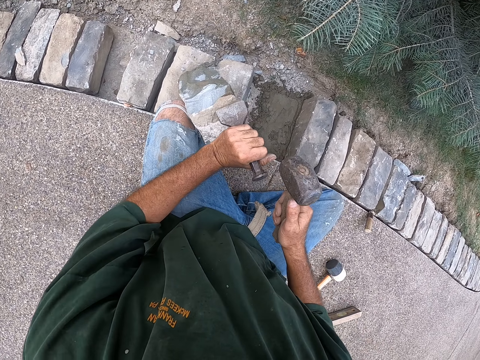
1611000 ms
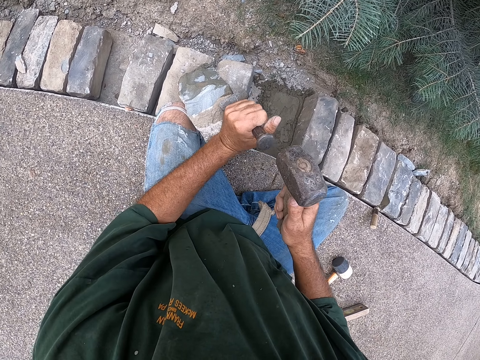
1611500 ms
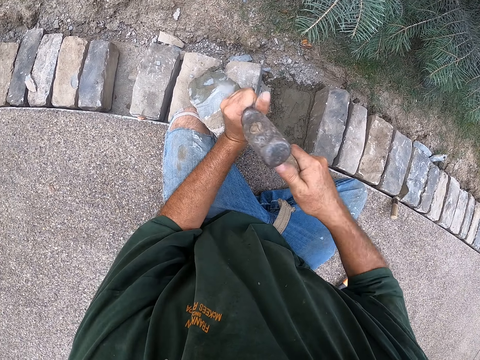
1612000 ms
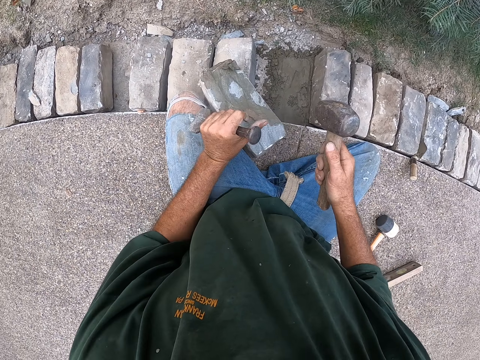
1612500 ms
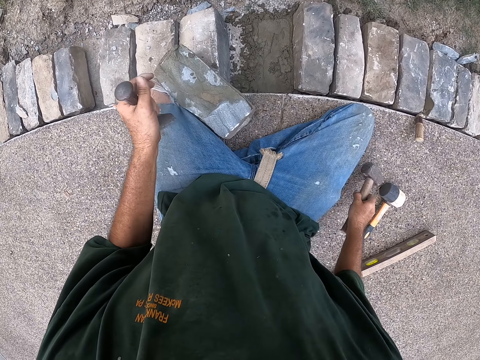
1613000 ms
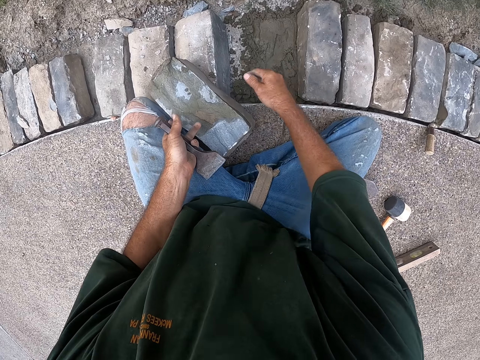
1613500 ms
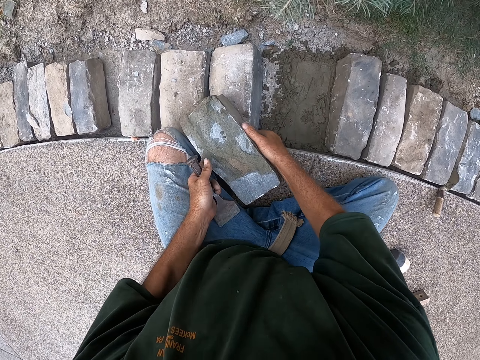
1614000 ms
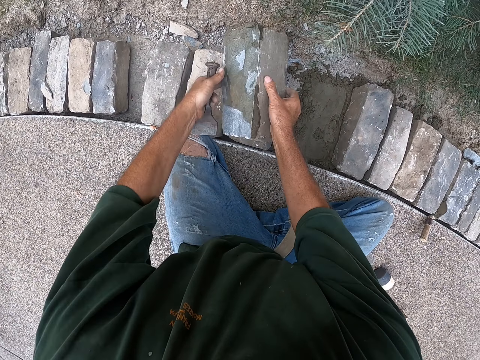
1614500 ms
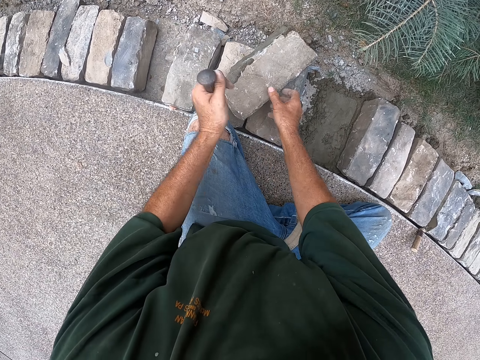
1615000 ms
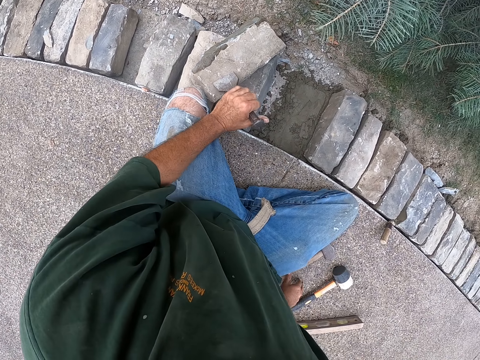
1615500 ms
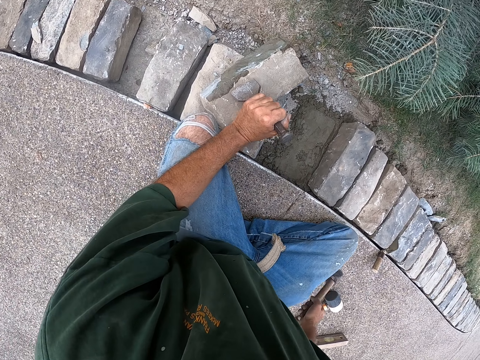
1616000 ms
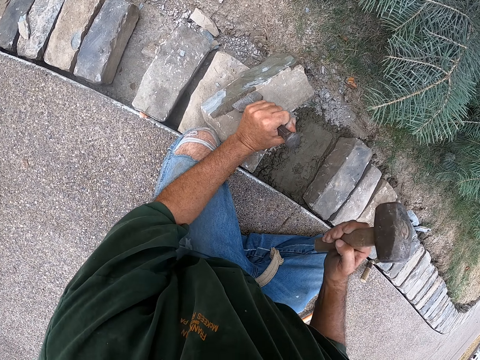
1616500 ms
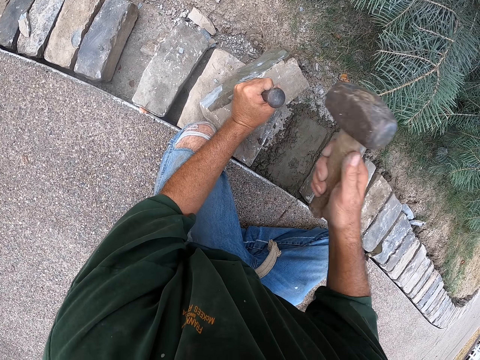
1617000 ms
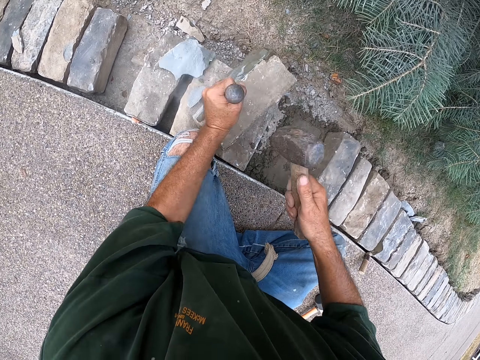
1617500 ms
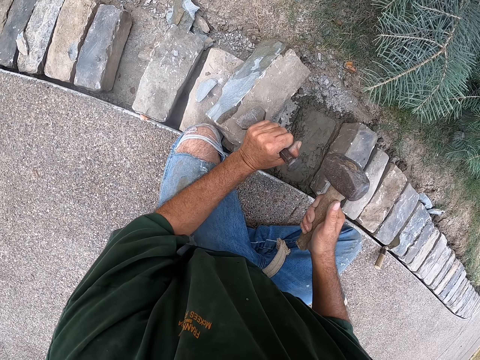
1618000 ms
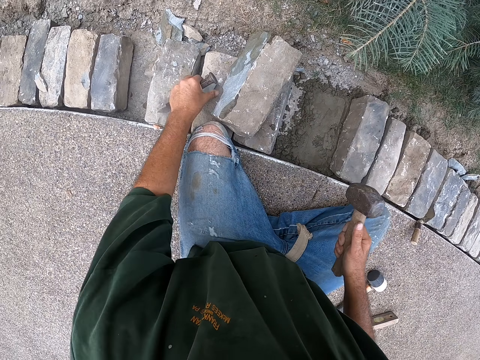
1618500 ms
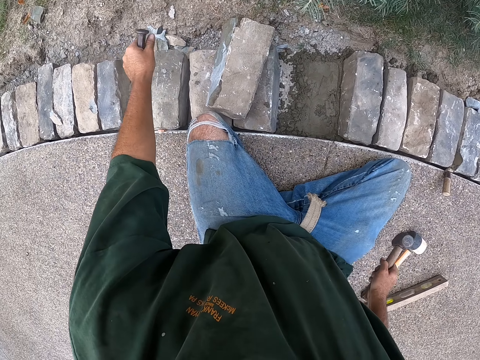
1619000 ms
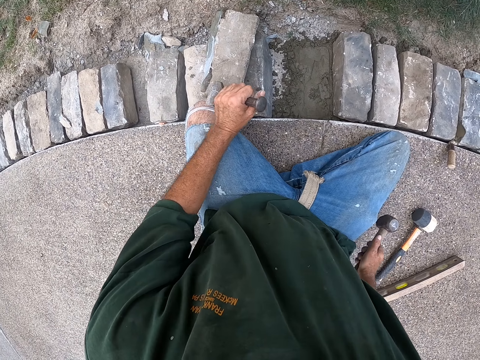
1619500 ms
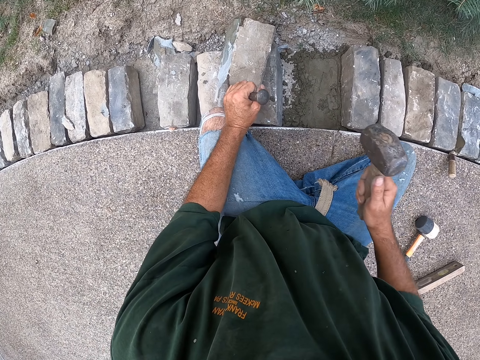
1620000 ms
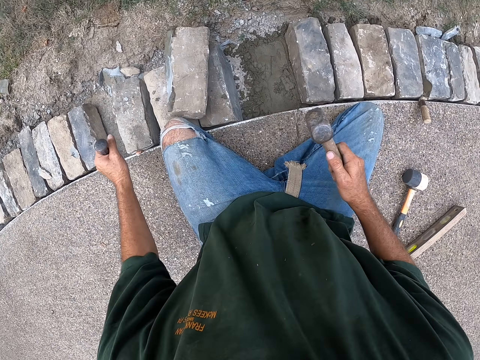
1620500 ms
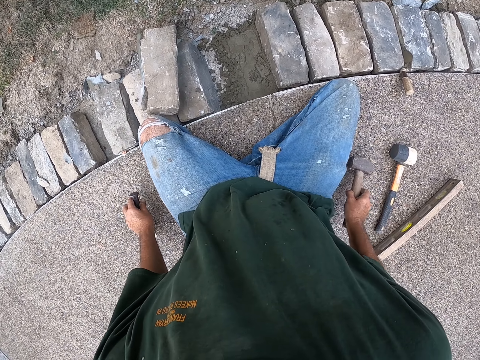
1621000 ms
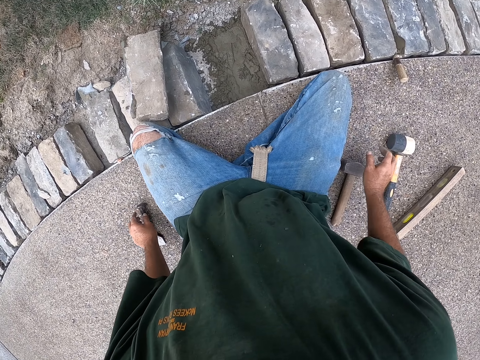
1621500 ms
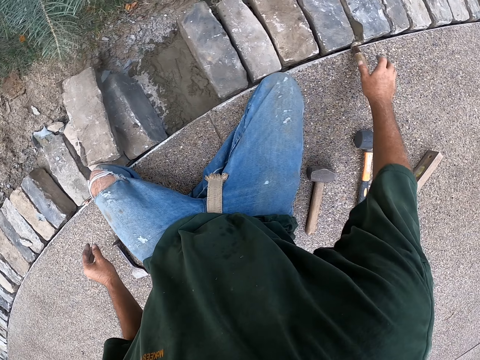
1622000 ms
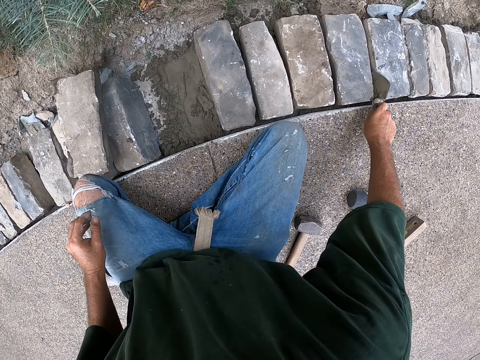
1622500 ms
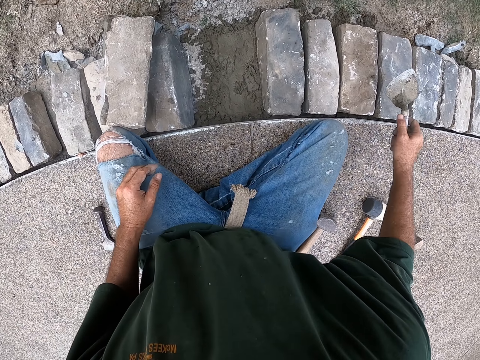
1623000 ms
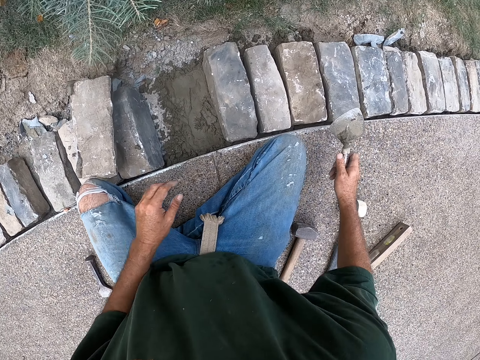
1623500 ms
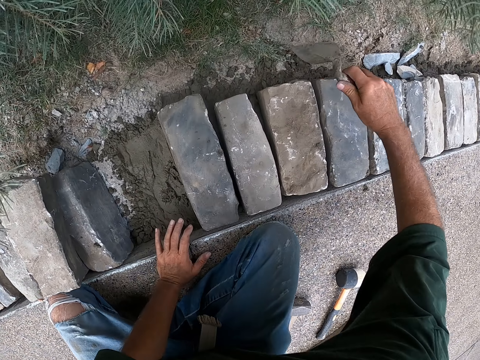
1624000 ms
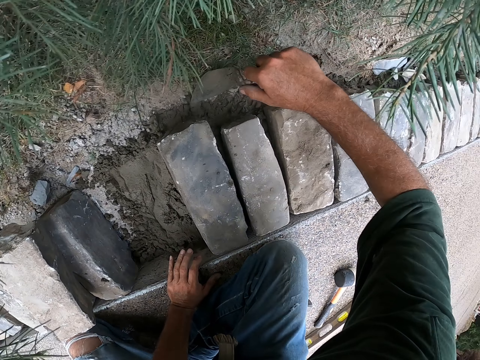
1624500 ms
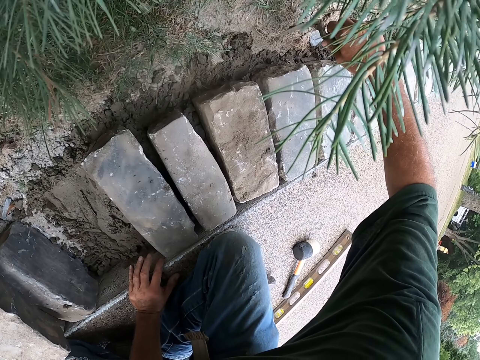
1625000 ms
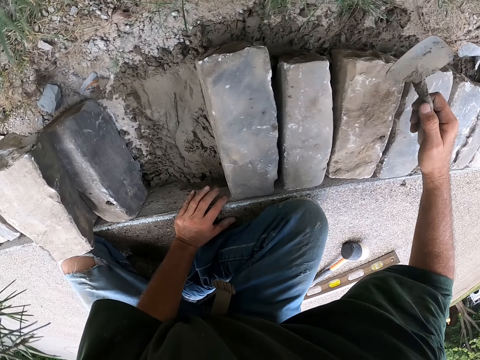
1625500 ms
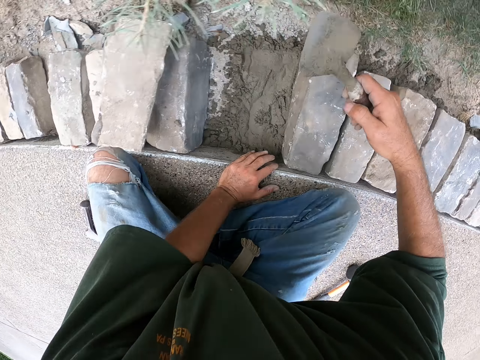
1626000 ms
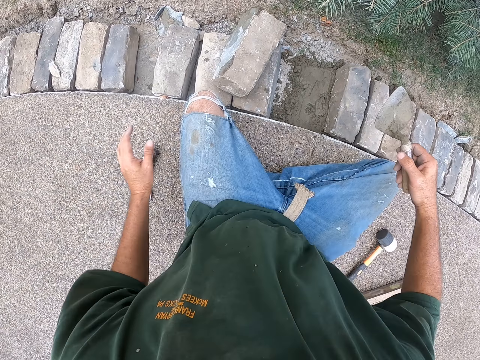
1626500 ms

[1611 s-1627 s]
The camera wearer puts down the hammer. They move the brick. They put the chisel on the brick. They hold the hammer and pick up the hammer. They hit the chisel with the hammer. They pick up the brick piece and throw the brick piece. They put the chisel on the brick and hit the chisel with the hammer. They put down the hammer and the chisel. They hold a trowel or scooper and pick up the scooper. They lean forward. They look beside the bricks.

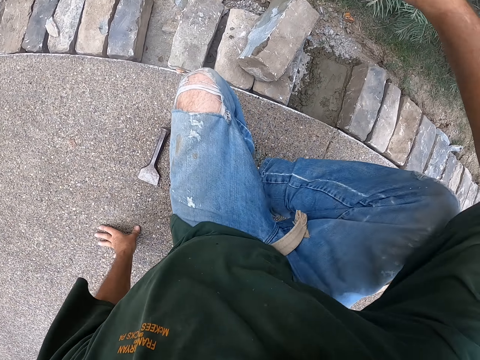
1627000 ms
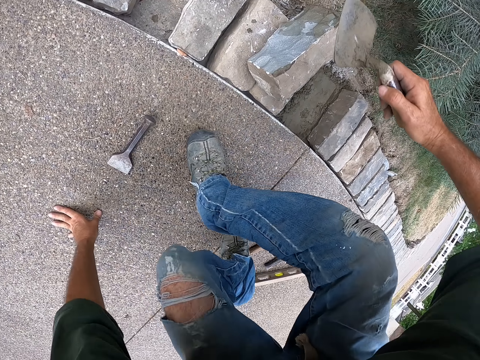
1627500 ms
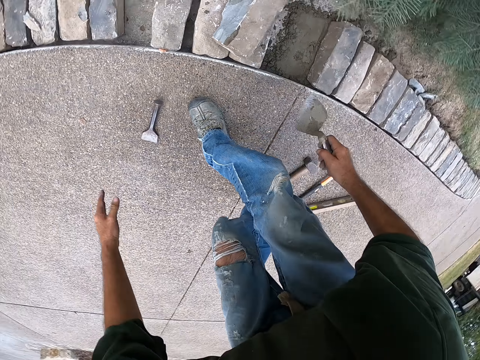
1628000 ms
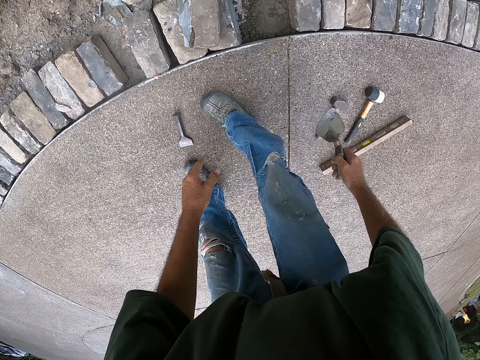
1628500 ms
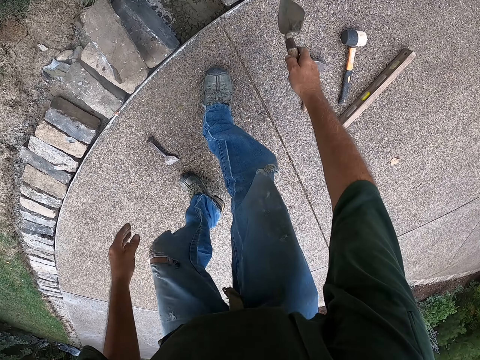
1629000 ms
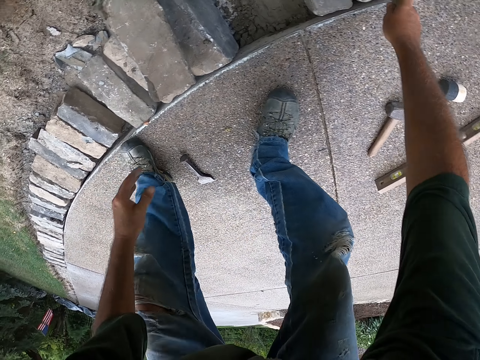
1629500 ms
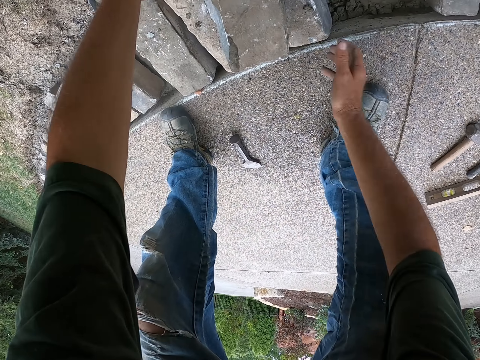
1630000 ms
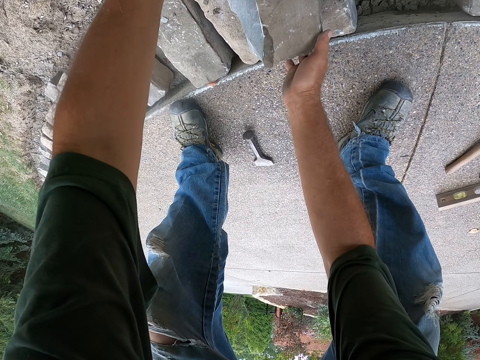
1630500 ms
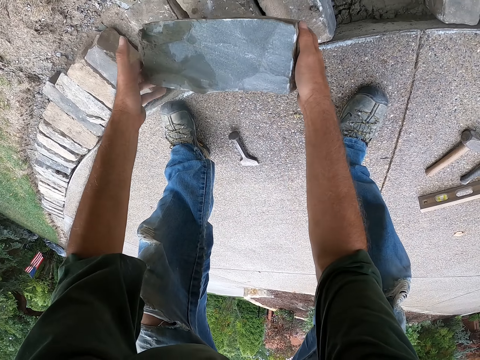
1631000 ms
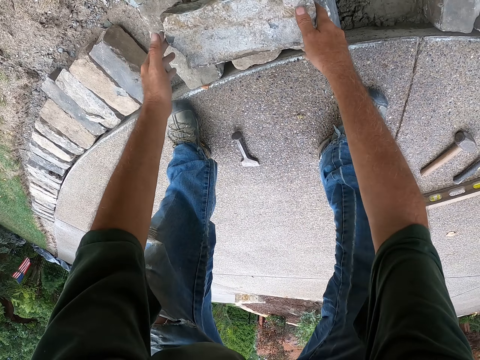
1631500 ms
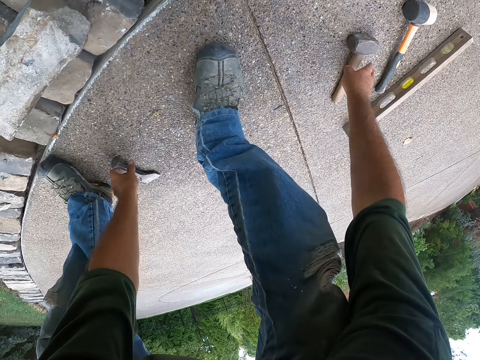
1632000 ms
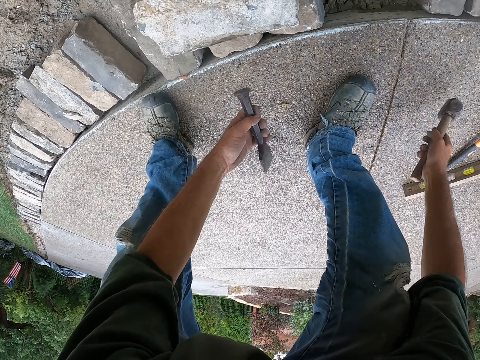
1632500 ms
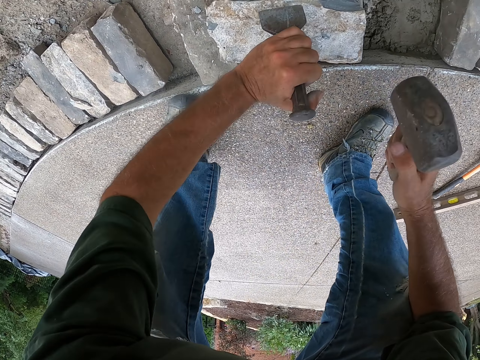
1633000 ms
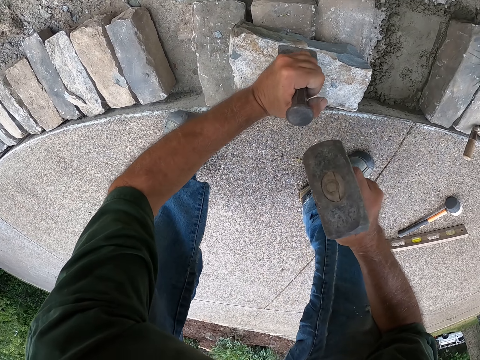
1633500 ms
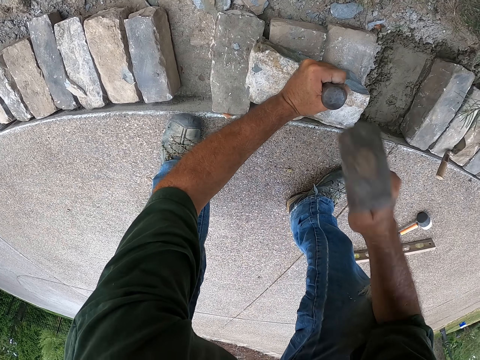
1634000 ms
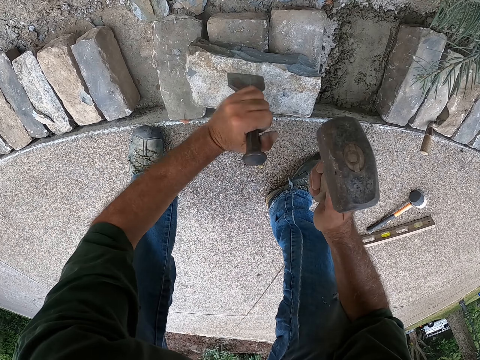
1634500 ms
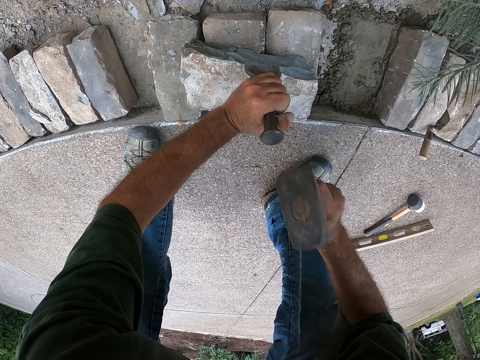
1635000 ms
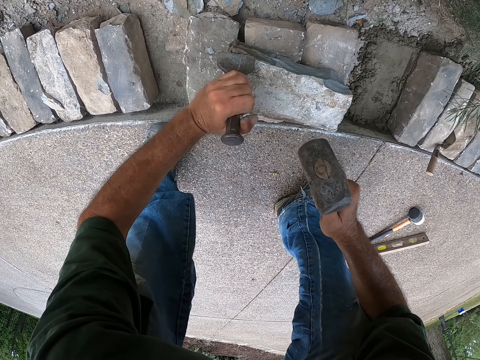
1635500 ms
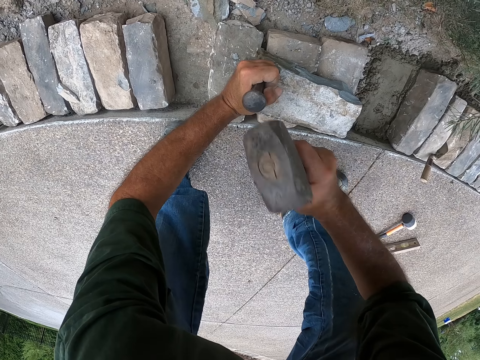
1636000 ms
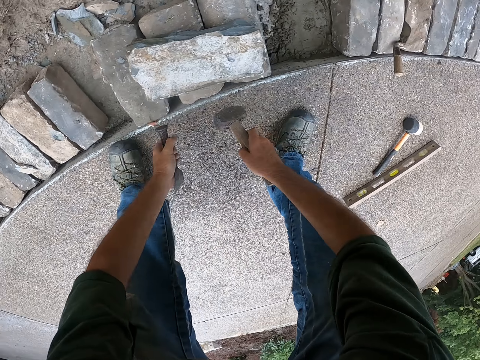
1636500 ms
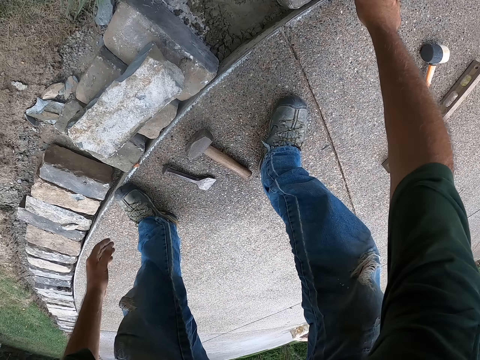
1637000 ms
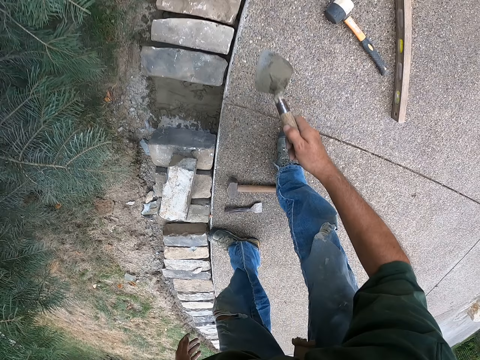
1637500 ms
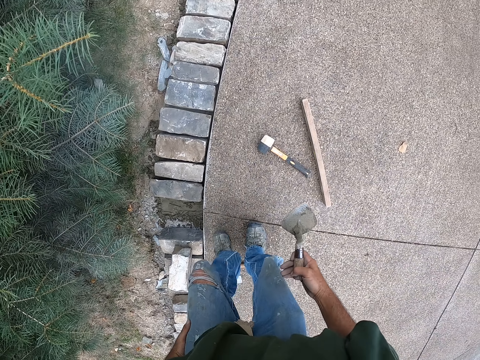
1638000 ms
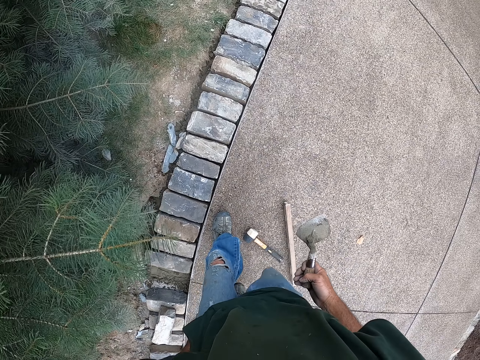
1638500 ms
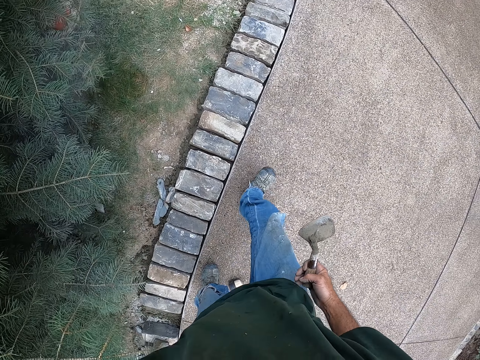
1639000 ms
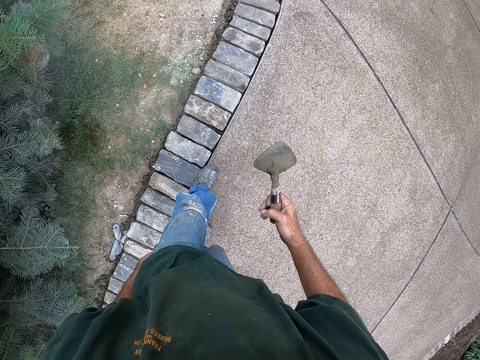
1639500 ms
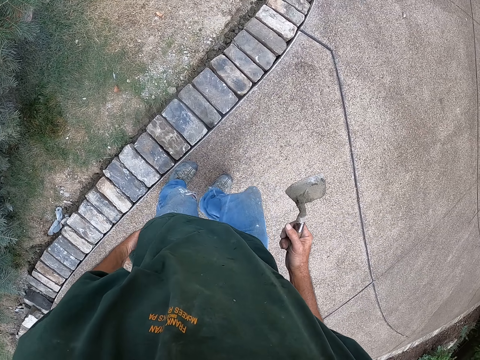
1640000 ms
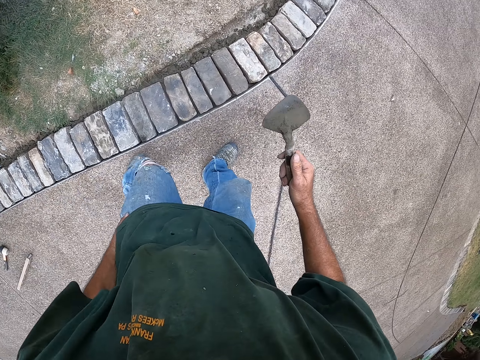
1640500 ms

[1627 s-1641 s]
The camera wearer stands beside the bricks. They put down the trowel or scooper. They turn the brick. They pick up a chisel and hammer. They put the chisel on the brick. They hit the chisel with the hammer. They put down the chisel and the hammer. They hold the trowel and pick up the scooper. They walk beside the bricks.
